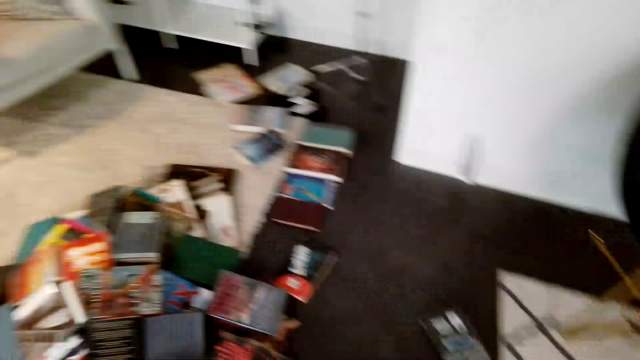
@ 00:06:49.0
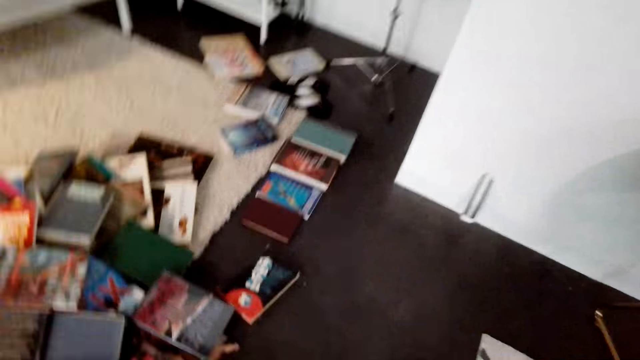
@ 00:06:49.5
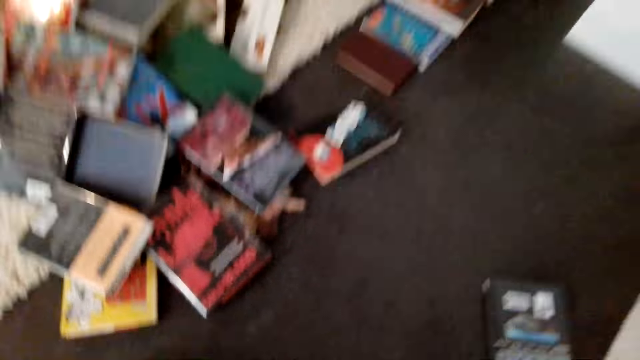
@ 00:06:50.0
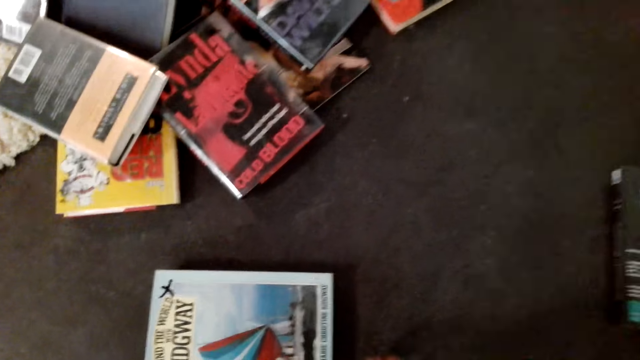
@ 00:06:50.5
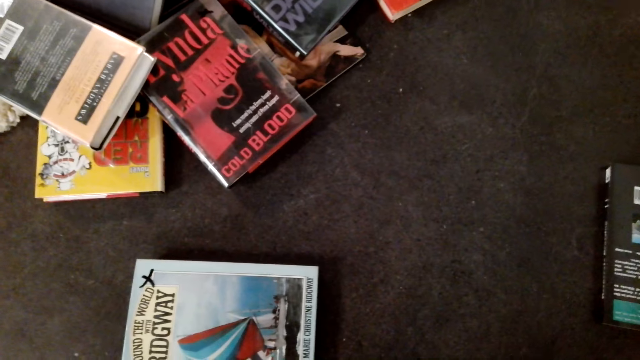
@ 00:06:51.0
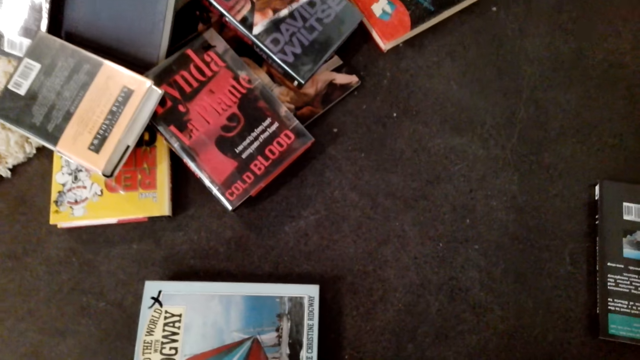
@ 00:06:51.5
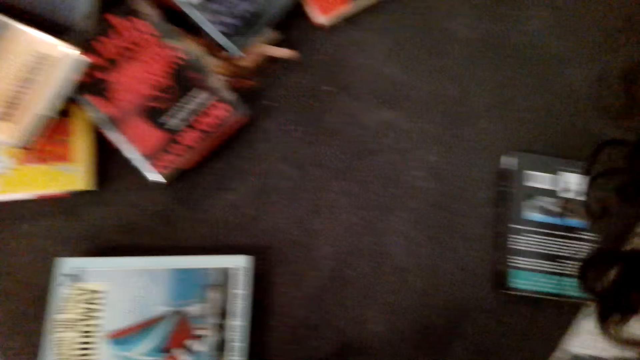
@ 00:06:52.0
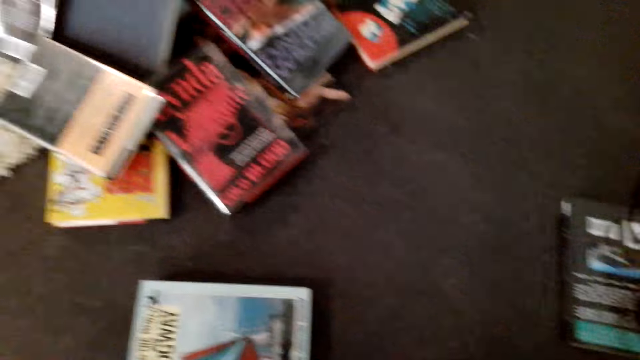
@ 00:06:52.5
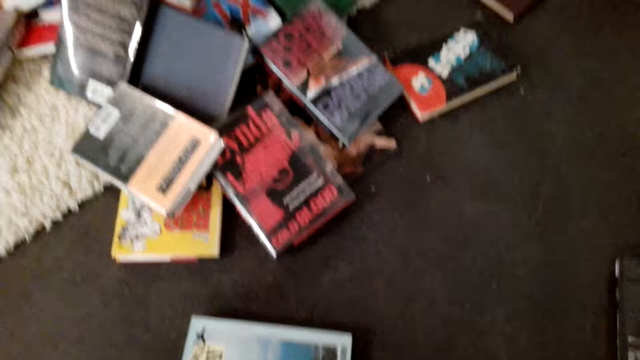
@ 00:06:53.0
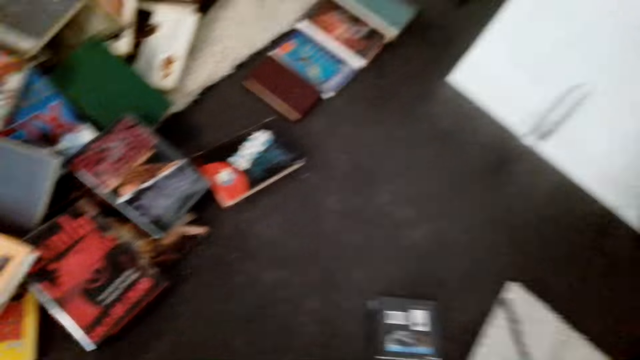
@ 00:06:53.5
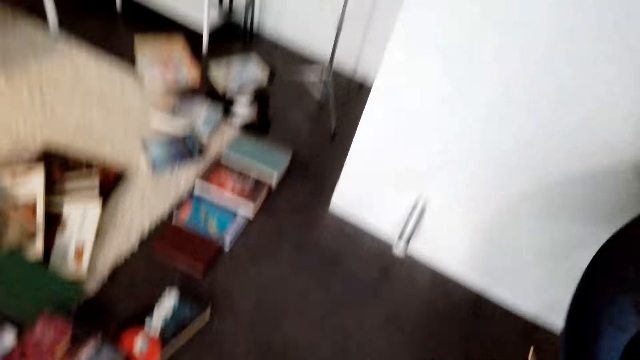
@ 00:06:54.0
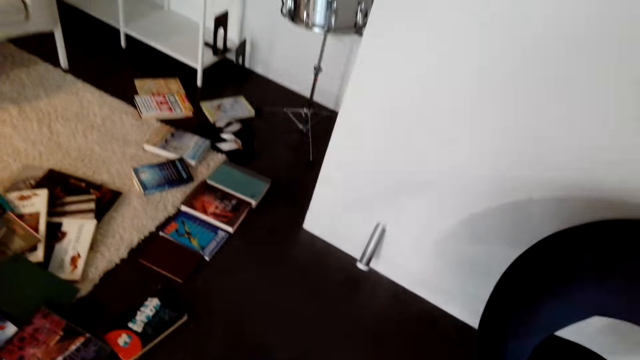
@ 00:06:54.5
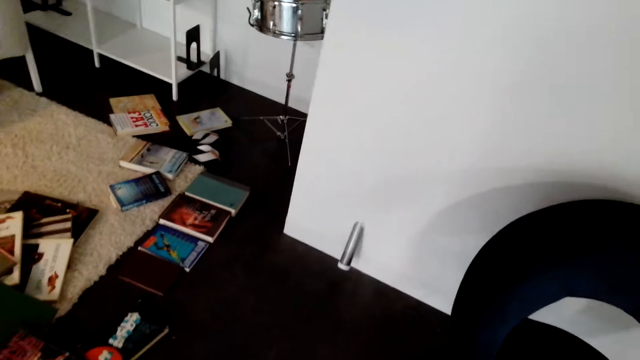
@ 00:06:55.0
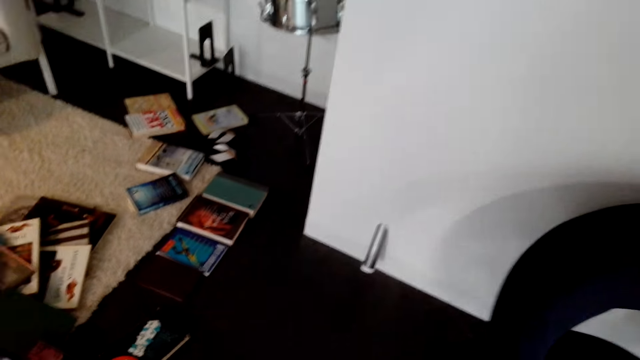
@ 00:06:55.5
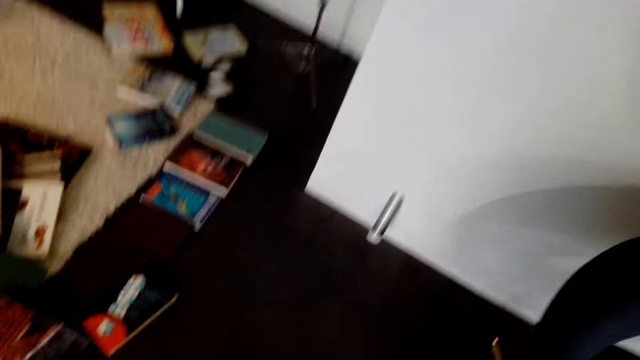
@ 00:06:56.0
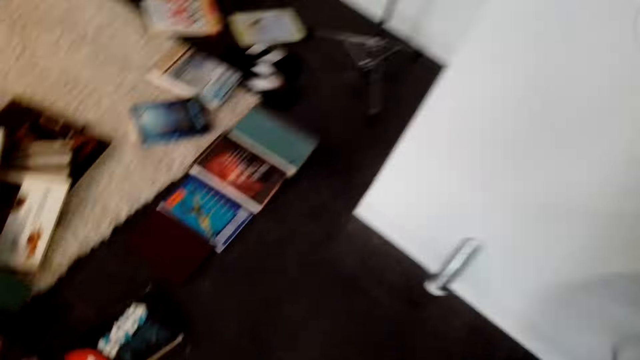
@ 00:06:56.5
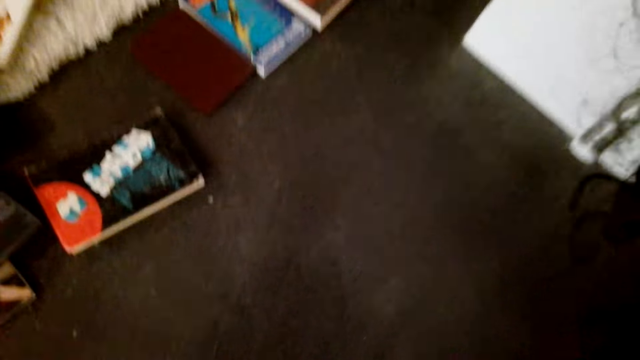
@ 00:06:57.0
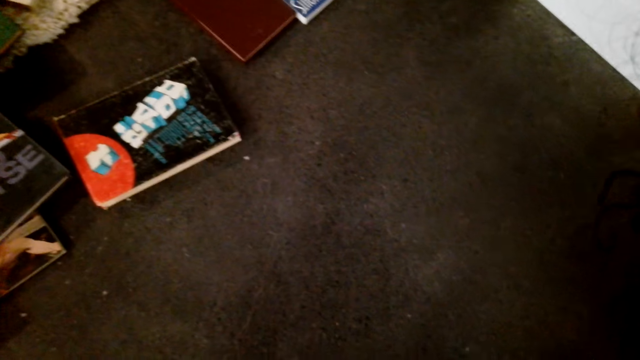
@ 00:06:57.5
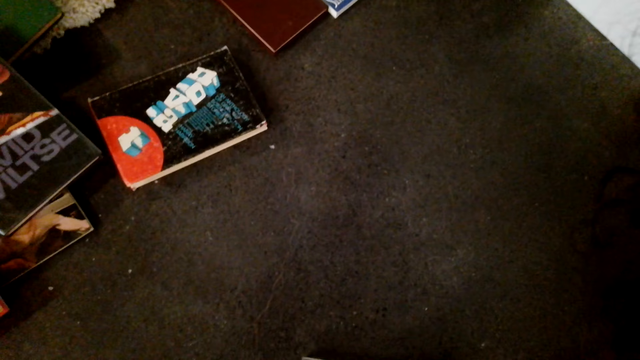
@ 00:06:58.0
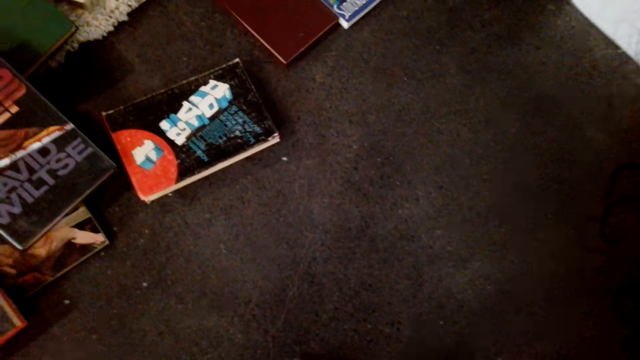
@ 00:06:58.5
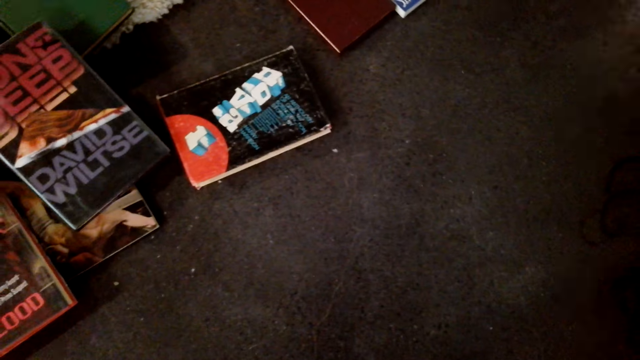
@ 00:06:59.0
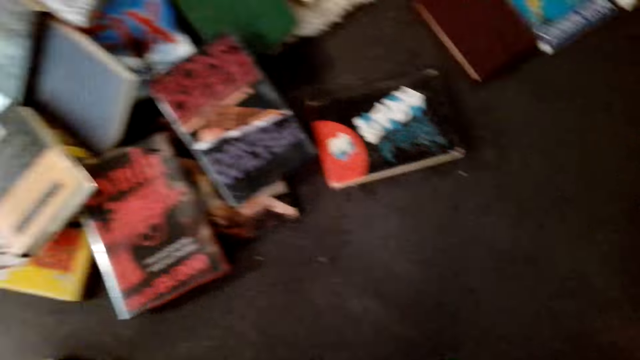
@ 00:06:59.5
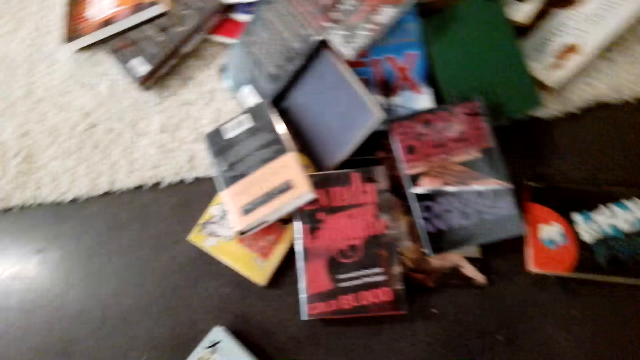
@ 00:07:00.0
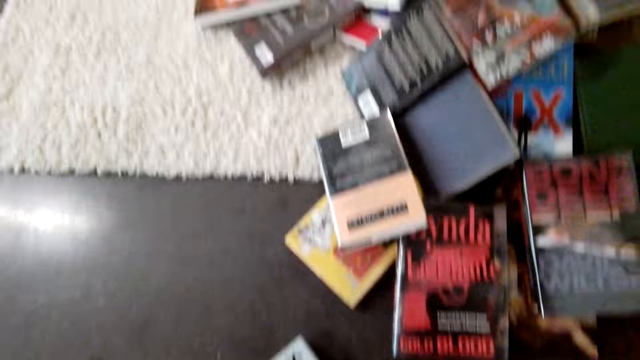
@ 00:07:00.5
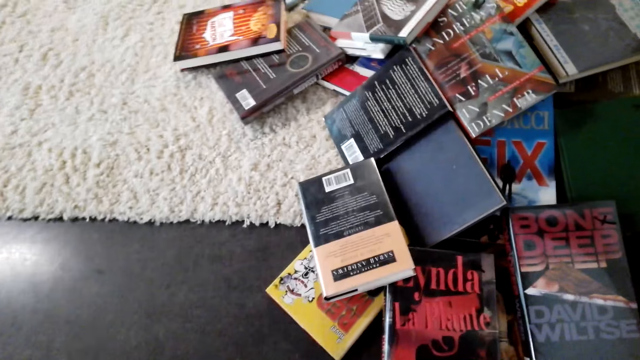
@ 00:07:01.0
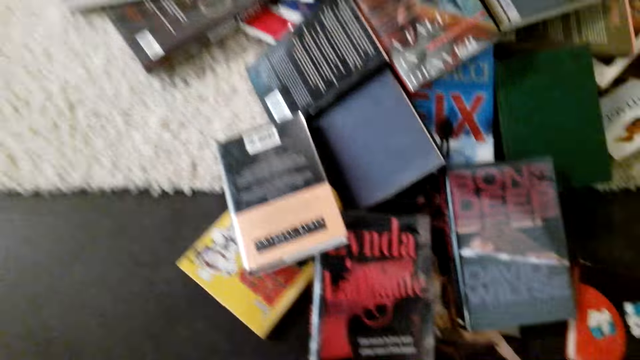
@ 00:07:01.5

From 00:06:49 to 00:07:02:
The camera wearer bends towards the floor. They pick a book from the floor. They bend towards the floor.

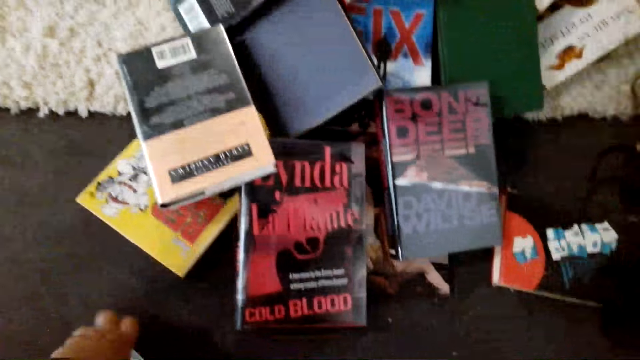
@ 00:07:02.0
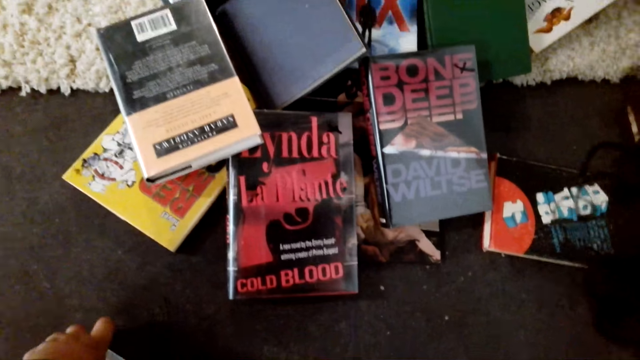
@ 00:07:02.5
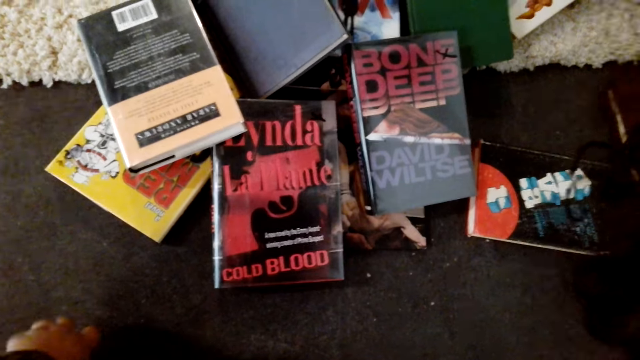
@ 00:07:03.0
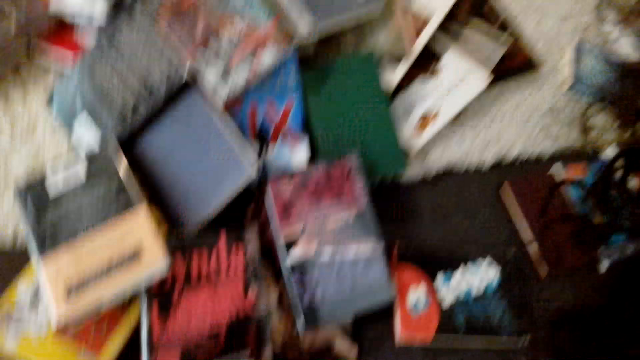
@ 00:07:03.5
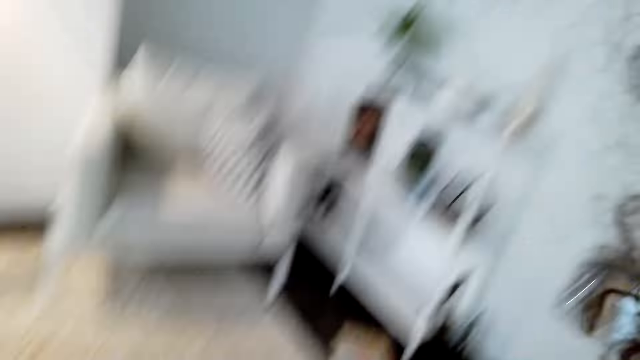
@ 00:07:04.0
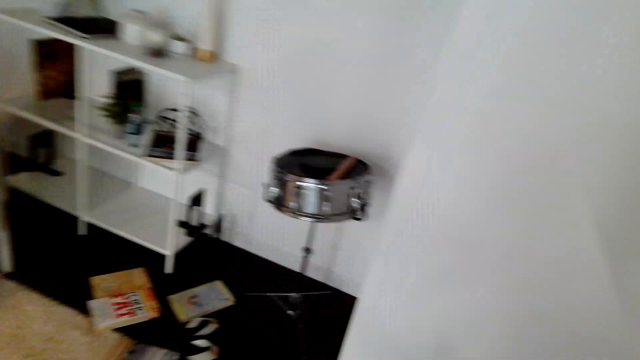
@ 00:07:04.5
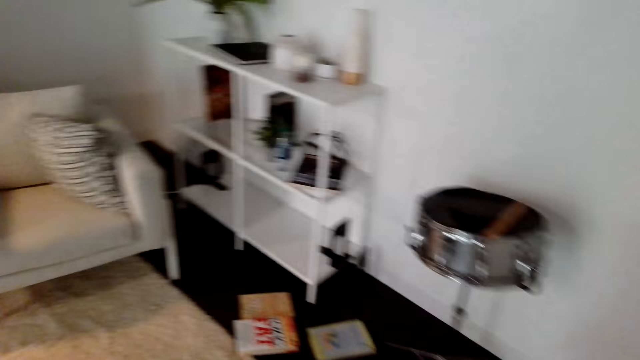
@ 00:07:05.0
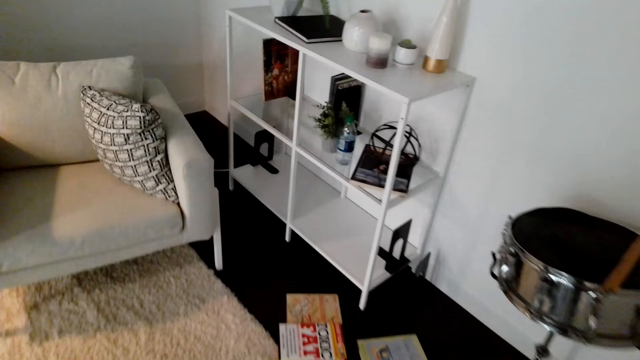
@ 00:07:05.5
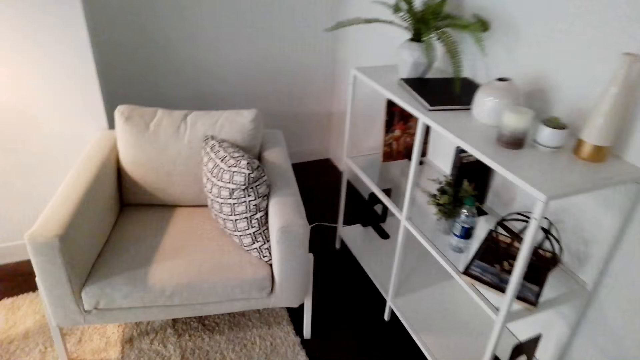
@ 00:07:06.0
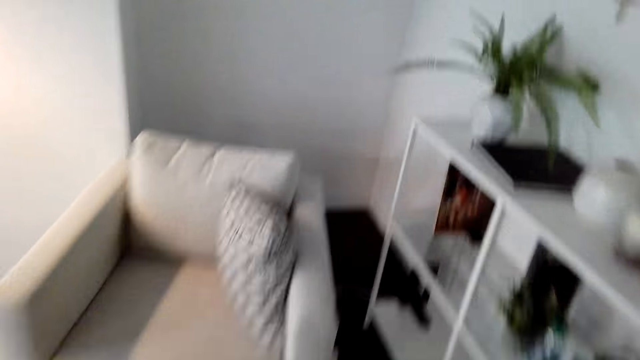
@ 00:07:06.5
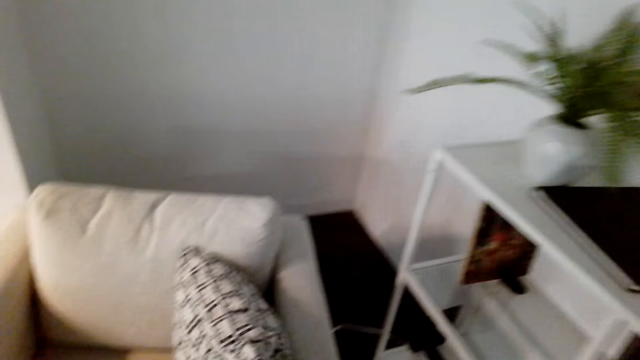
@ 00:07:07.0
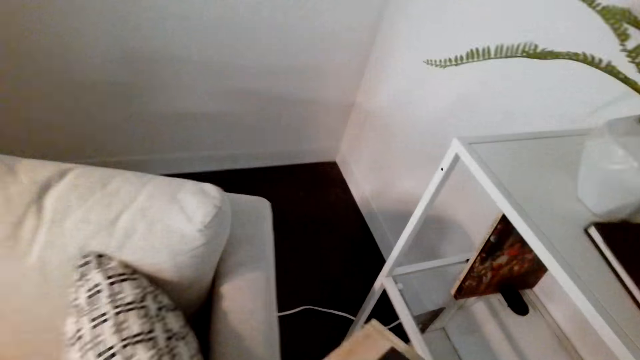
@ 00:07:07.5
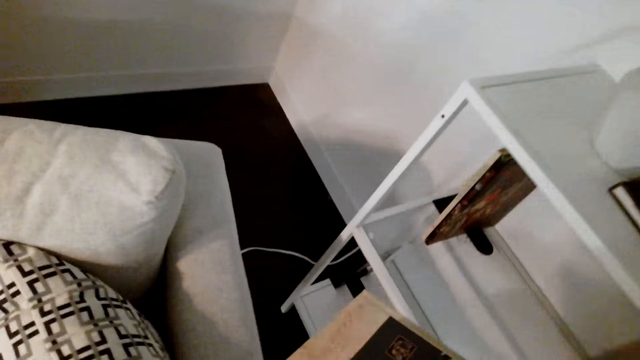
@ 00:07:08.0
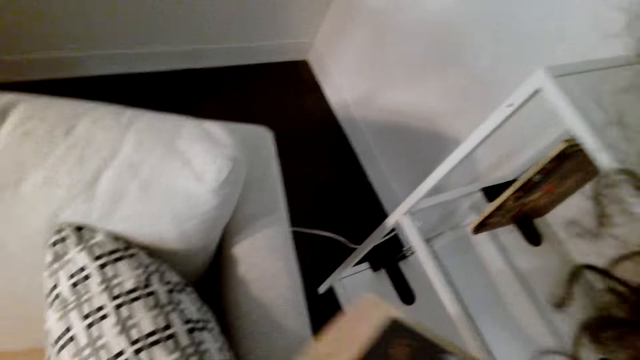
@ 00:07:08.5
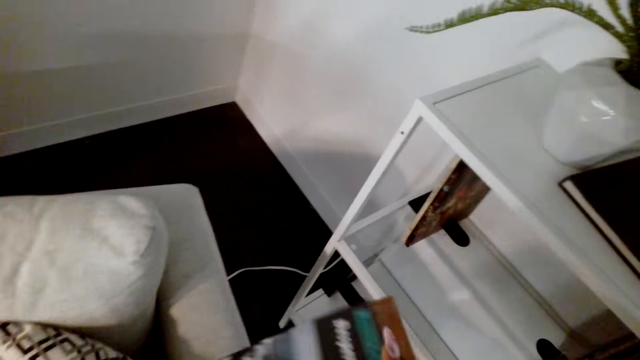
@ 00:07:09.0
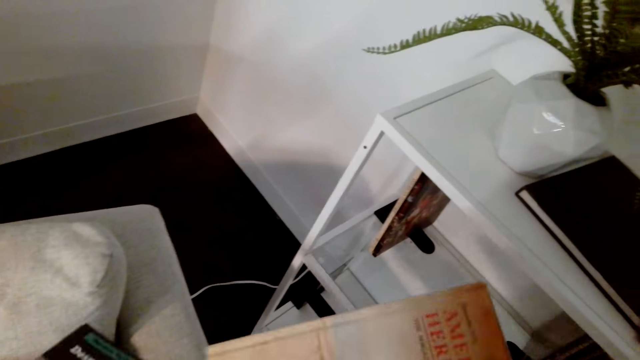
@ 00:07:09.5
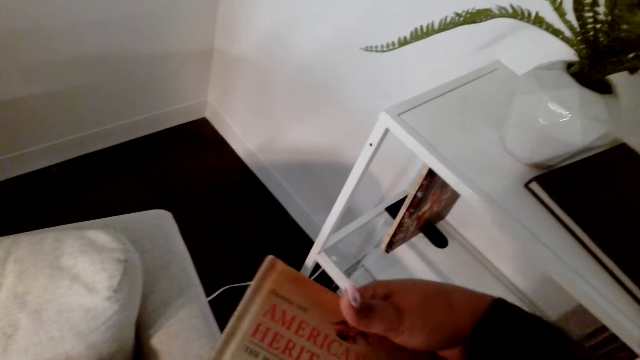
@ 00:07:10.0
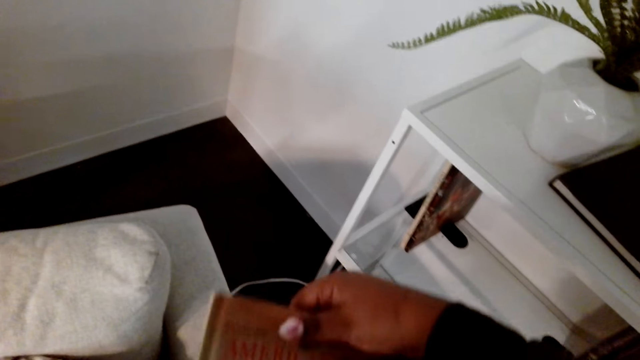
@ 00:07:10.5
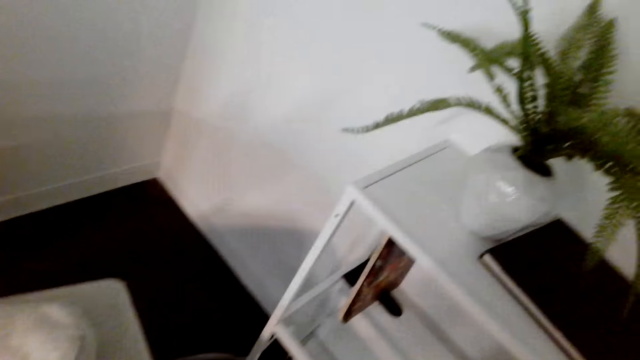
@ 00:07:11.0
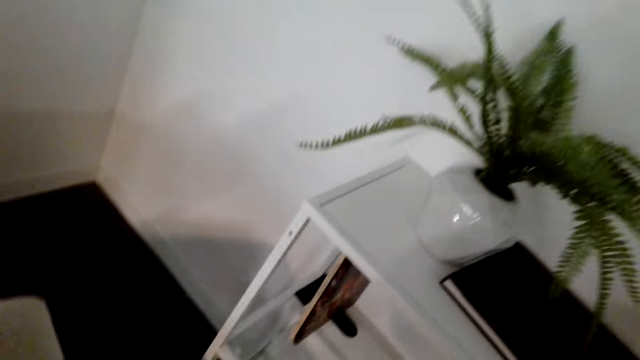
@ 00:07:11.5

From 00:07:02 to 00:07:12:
The camera wearer picks a book from the floor. They walk towards the bookcase. They walk around the room. They arrange books.
